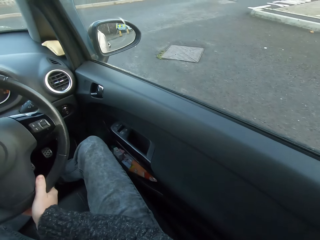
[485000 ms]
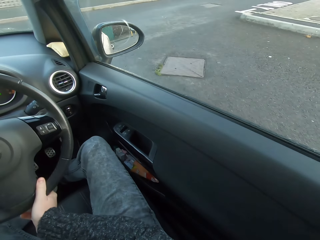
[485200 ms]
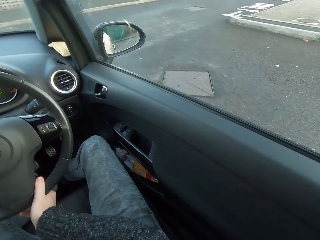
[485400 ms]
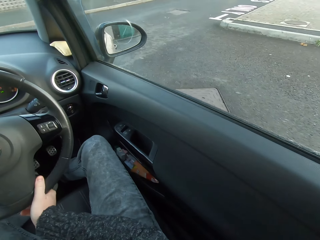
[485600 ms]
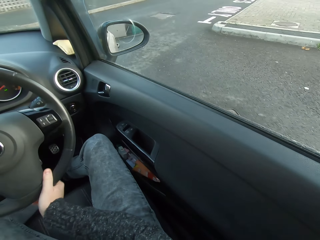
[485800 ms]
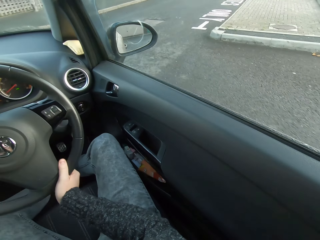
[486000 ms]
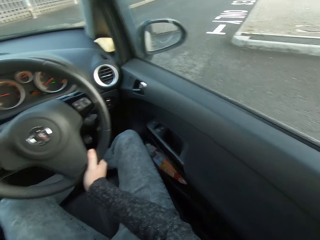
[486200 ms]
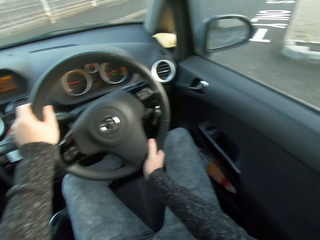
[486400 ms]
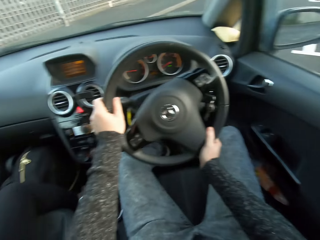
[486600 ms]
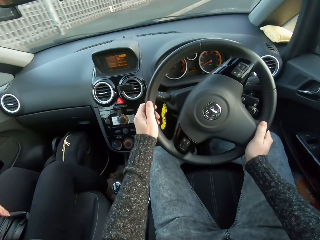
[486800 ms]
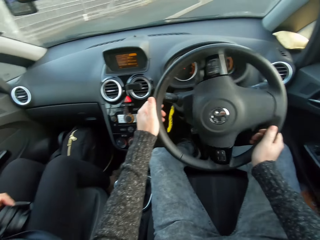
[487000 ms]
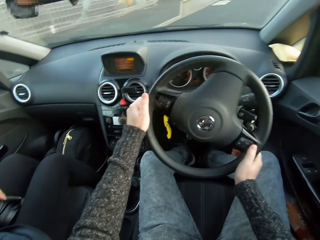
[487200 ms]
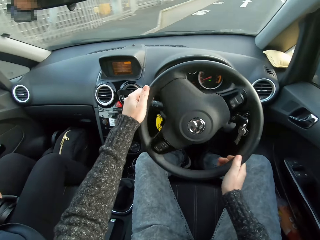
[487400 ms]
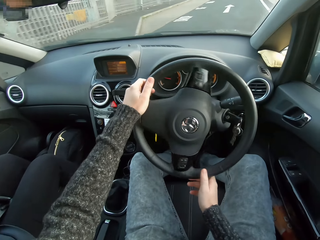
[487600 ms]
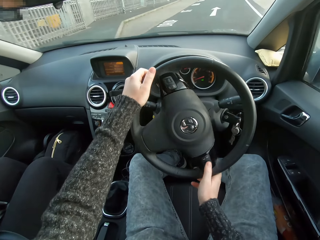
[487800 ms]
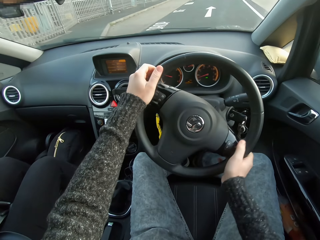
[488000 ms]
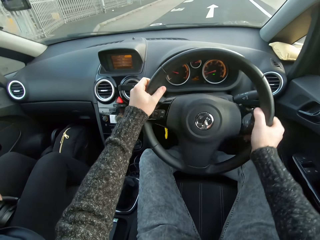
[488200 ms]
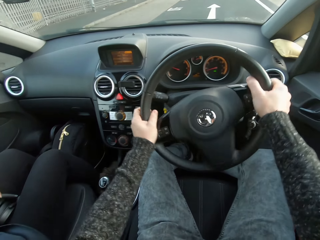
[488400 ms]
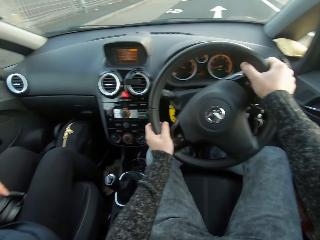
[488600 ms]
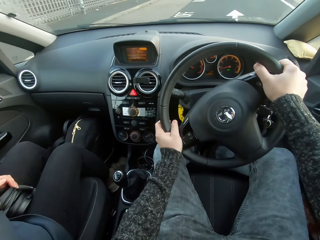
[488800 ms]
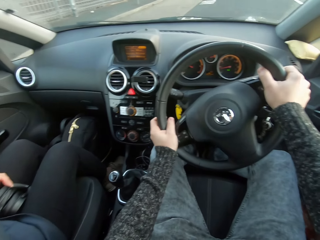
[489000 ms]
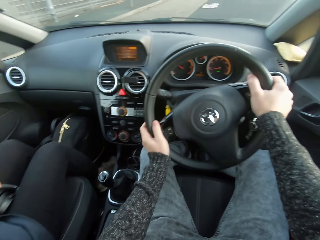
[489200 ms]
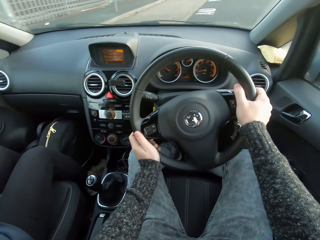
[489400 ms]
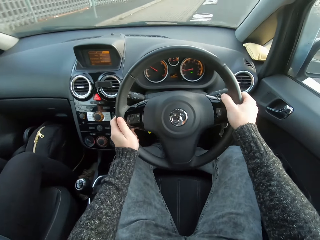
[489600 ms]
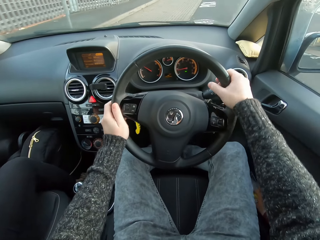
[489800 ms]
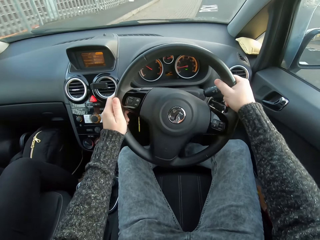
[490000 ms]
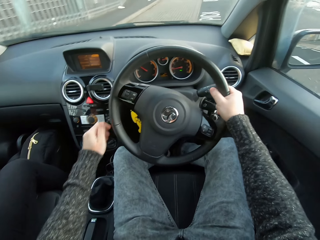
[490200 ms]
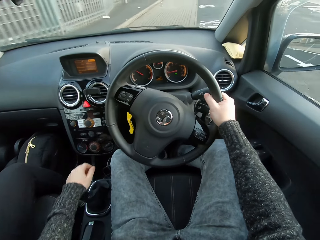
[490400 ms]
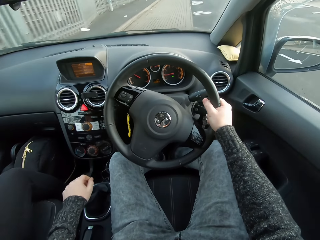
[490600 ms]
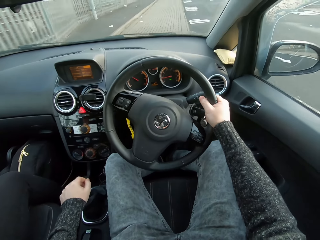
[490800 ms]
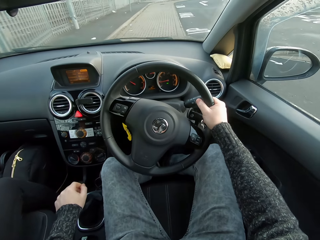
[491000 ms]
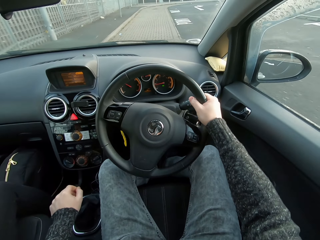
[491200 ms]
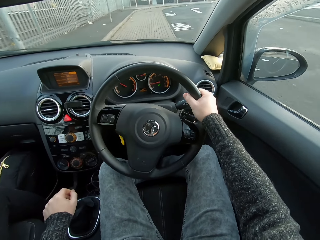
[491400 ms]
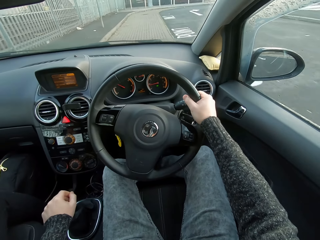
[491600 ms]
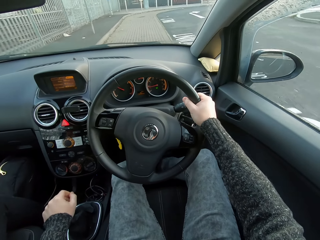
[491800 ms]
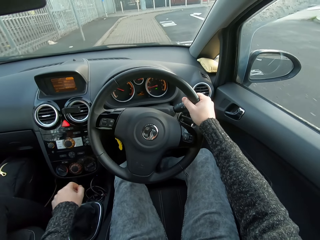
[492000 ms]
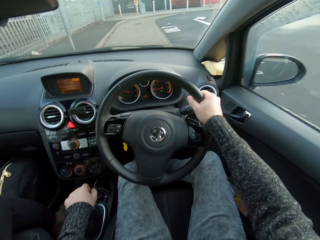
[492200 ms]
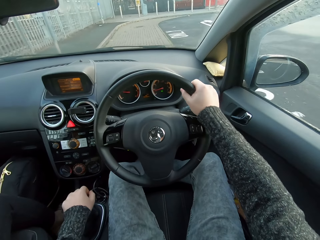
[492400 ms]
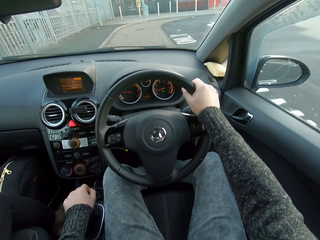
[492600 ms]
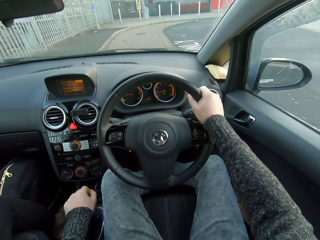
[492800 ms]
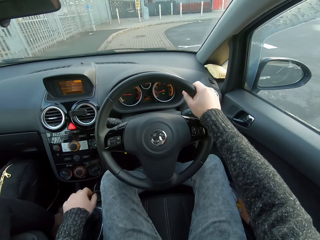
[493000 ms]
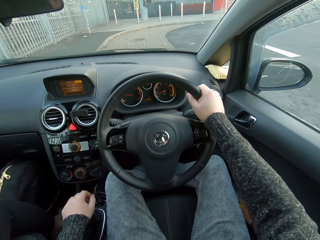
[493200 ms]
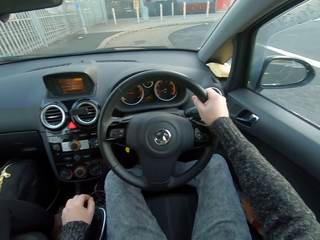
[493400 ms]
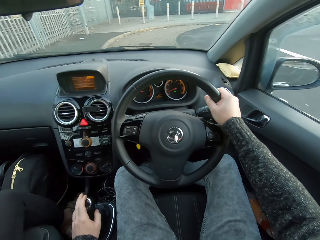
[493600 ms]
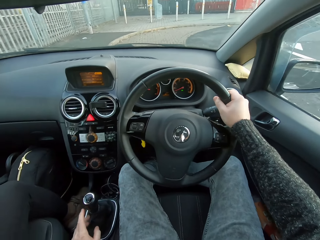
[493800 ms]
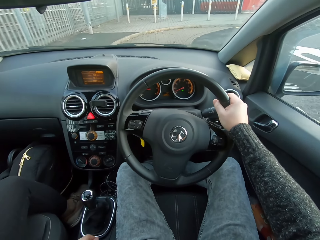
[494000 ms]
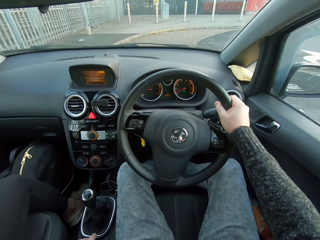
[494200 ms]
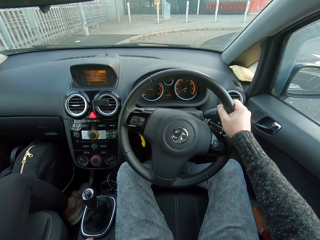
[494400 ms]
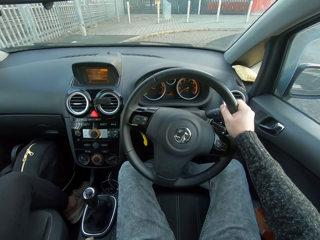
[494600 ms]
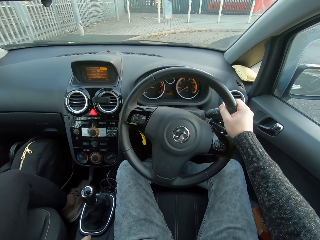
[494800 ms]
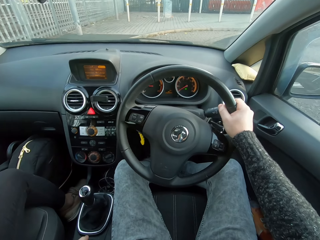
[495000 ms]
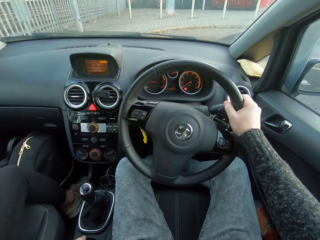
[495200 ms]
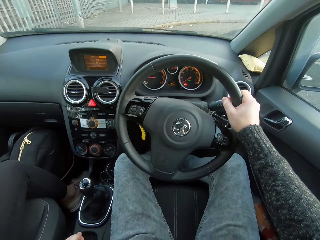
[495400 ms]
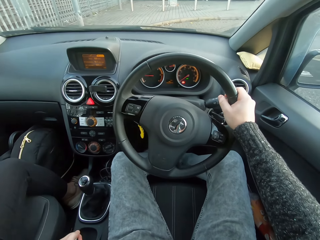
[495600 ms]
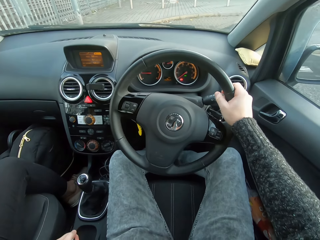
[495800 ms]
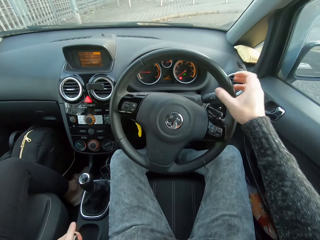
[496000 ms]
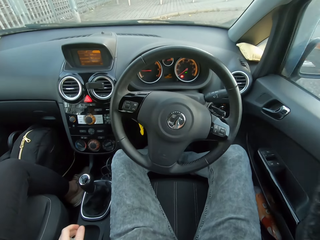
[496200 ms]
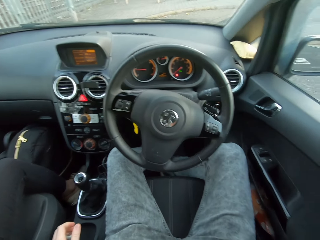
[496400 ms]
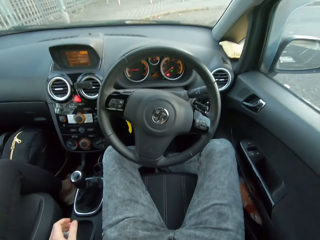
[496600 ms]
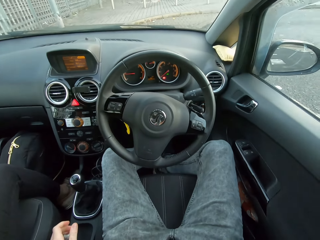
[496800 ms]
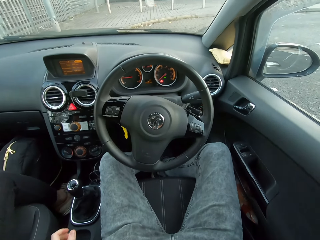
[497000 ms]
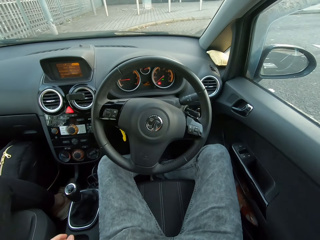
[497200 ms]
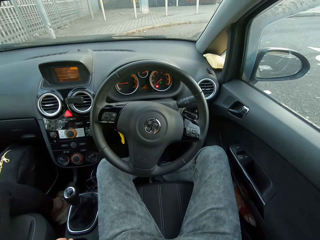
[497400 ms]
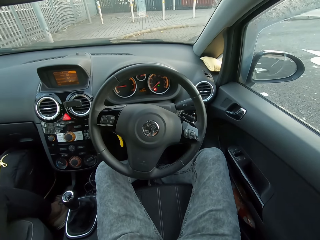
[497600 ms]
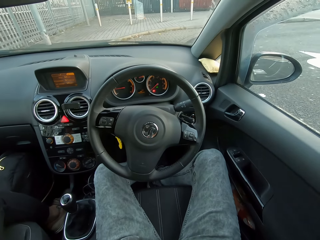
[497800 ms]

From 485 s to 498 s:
The camera wearer controls the gear. They shift the gear with the left hand. They remove a hand from the gear. They stop the car. They remove a hand from the steering.
